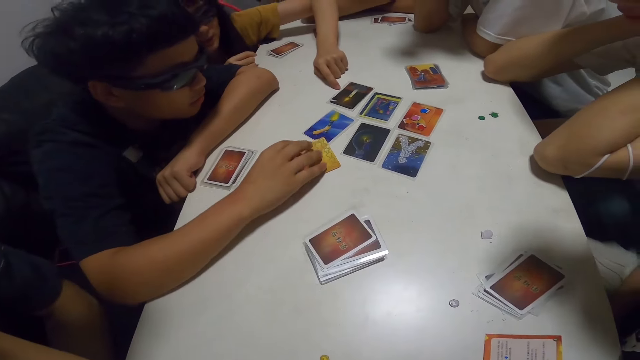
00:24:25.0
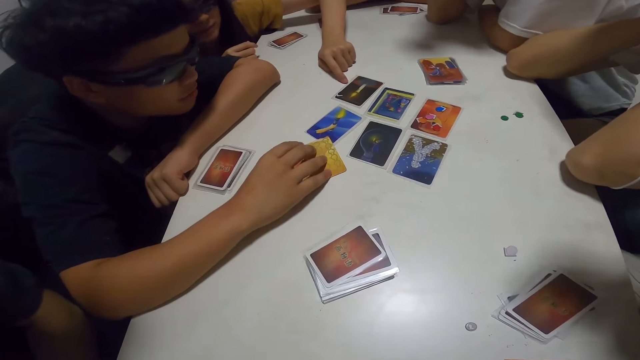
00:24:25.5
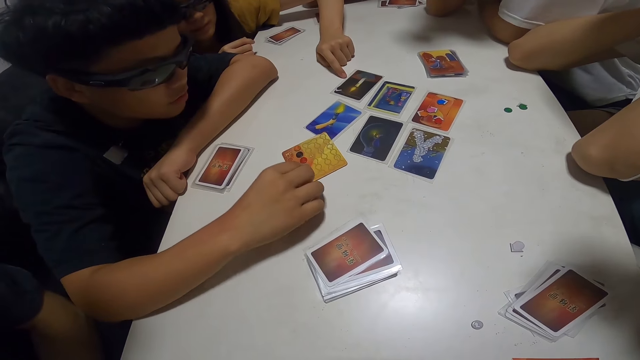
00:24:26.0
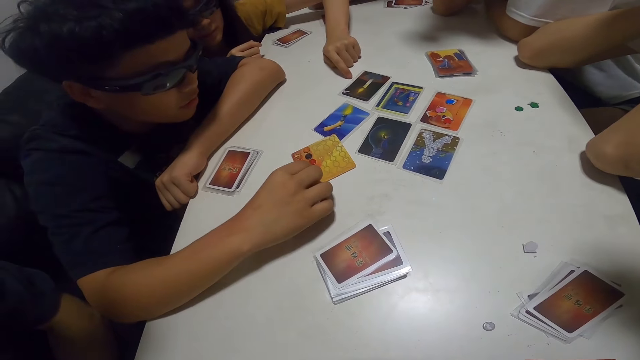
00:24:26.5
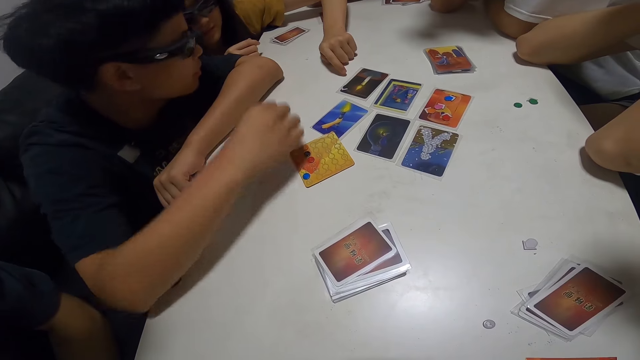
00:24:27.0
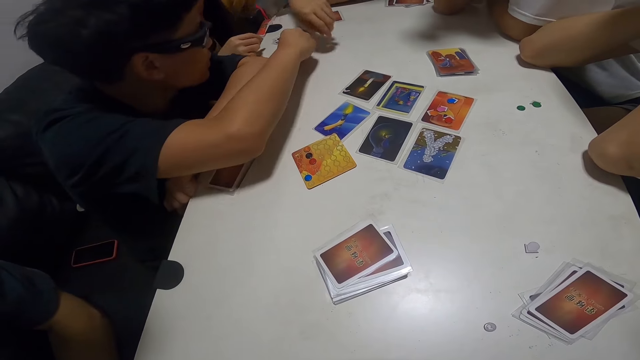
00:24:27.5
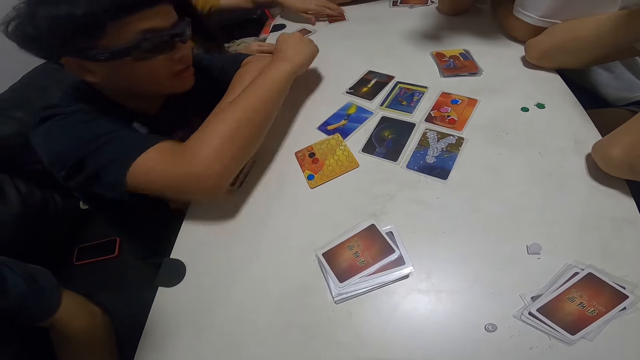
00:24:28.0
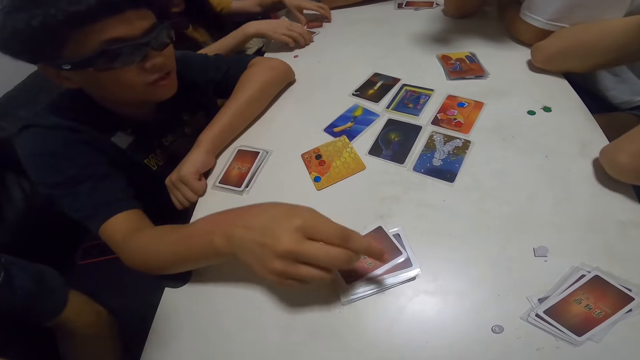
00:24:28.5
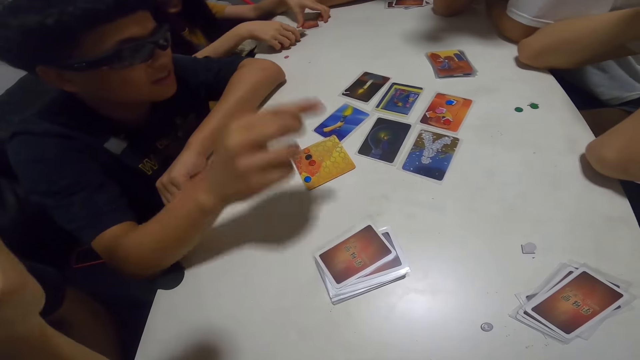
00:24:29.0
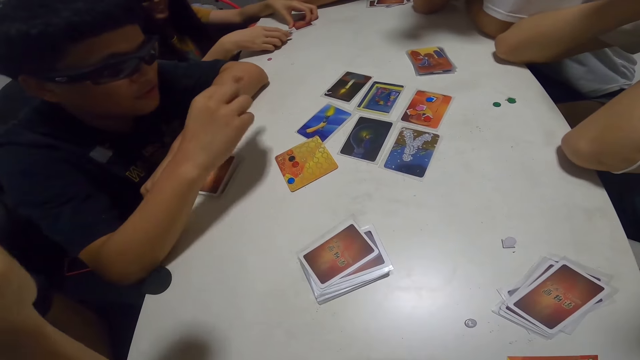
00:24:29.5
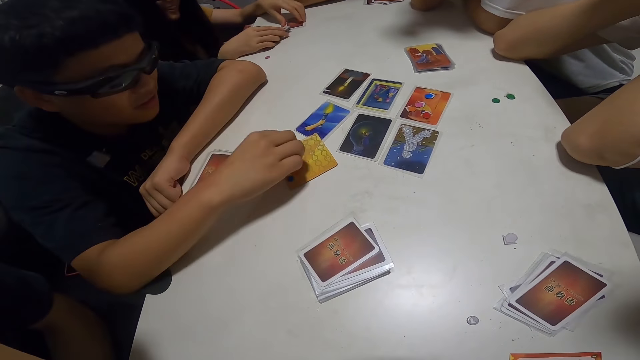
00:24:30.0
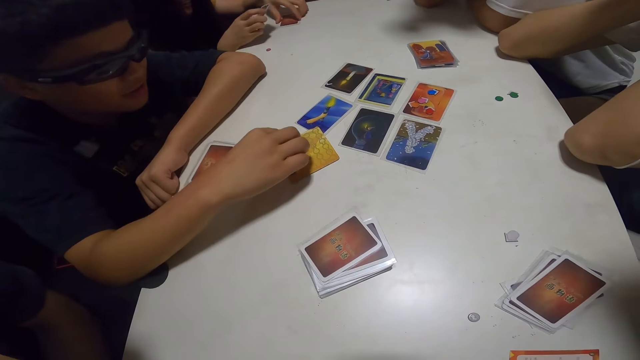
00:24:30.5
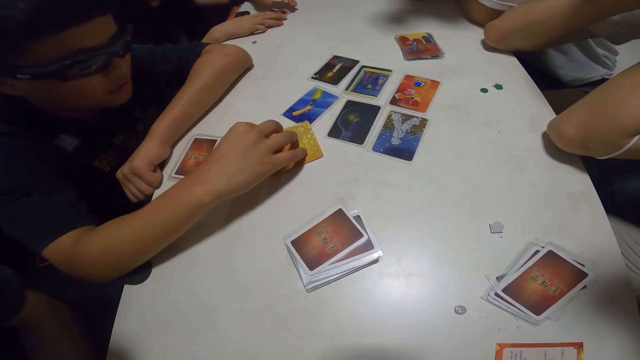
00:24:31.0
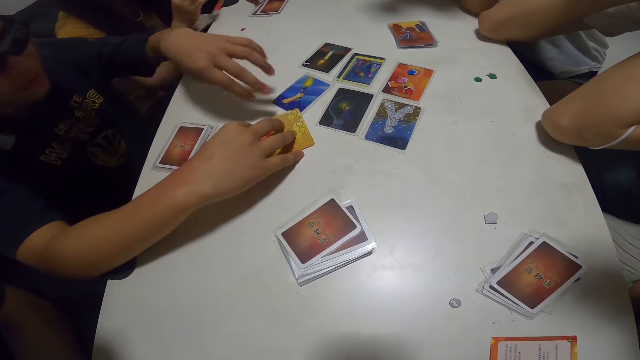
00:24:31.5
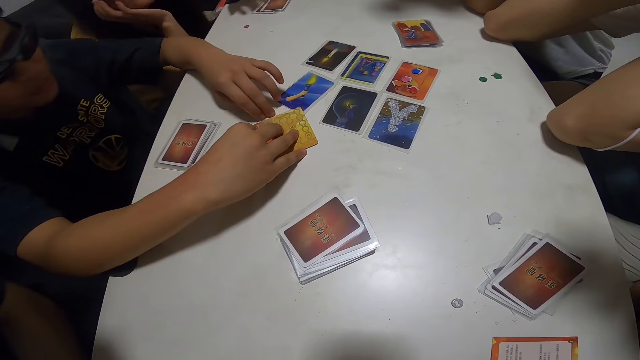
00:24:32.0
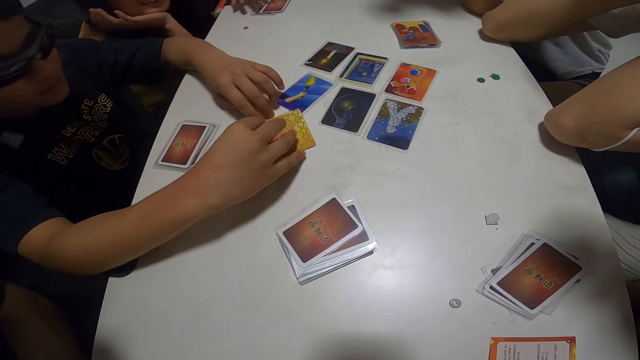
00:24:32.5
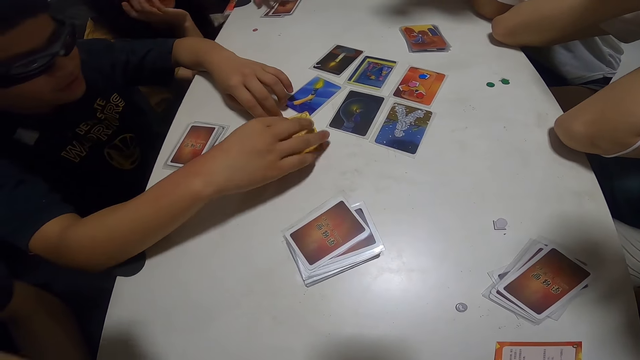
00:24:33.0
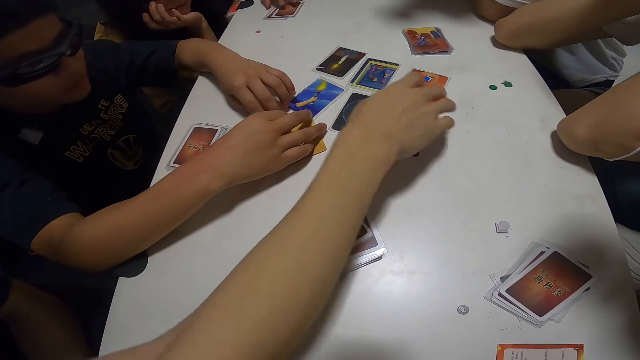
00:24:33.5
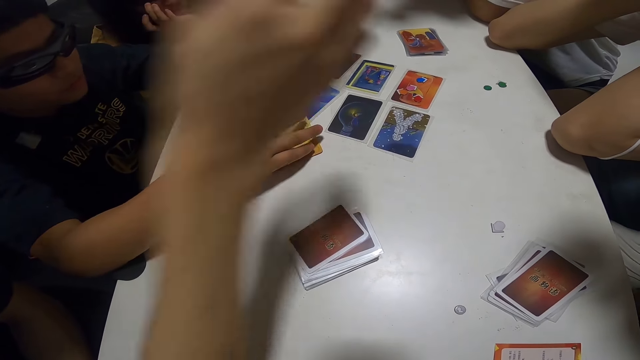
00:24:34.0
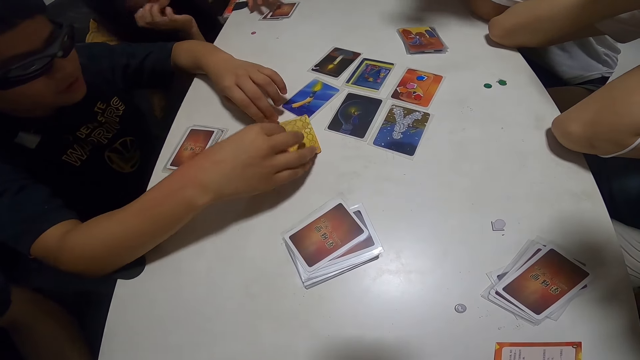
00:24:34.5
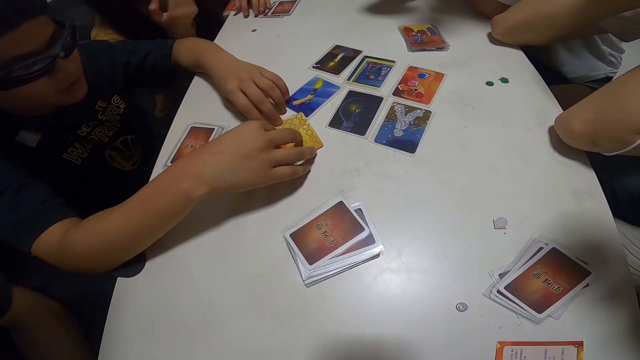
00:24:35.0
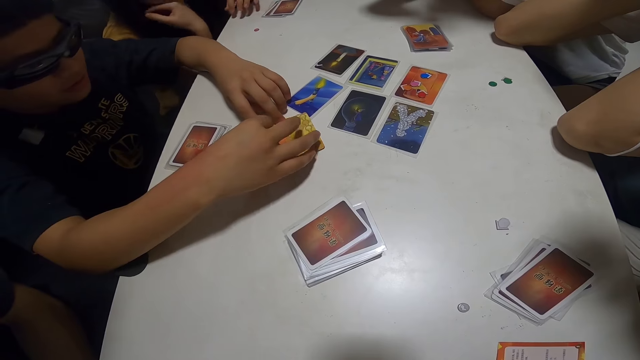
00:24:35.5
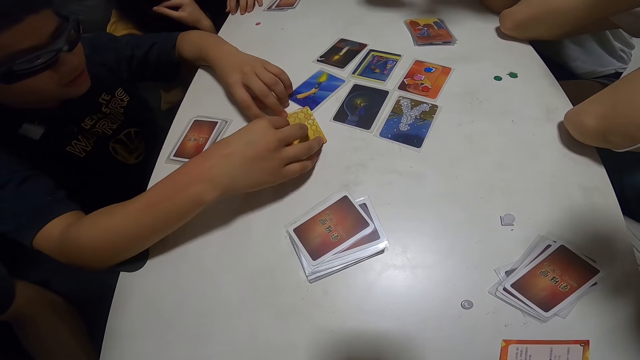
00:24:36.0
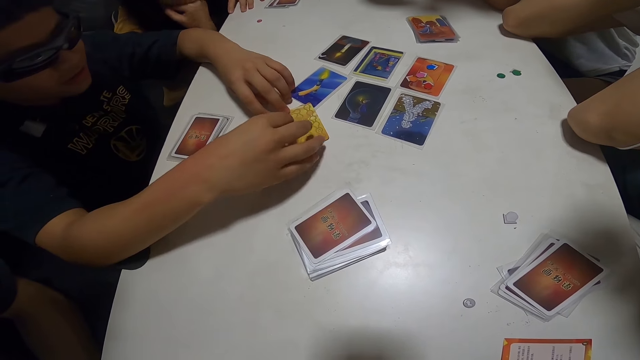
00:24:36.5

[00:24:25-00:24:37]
A woman points on a card. A man gives a chip to the woman. The man counts the chips. Another man points on a card.

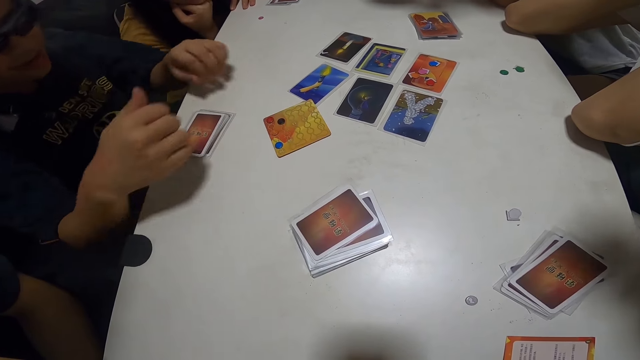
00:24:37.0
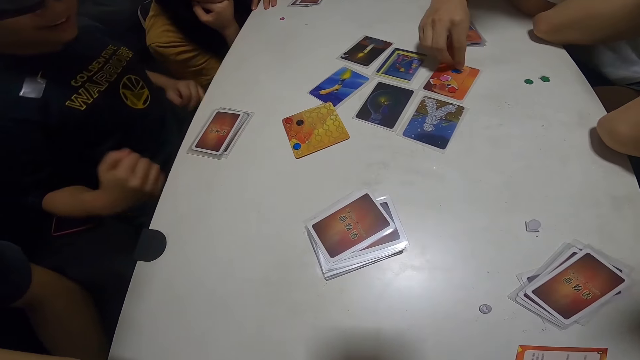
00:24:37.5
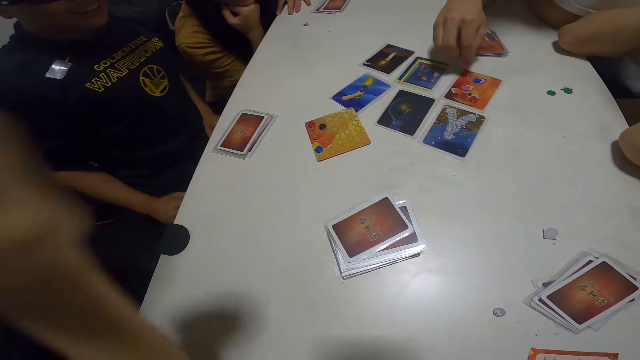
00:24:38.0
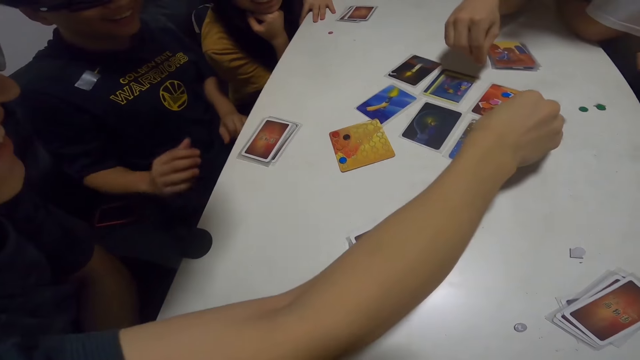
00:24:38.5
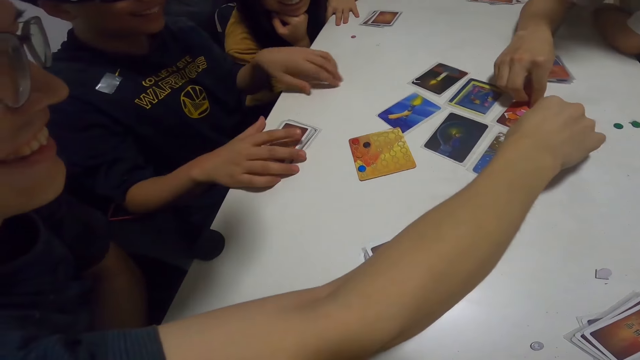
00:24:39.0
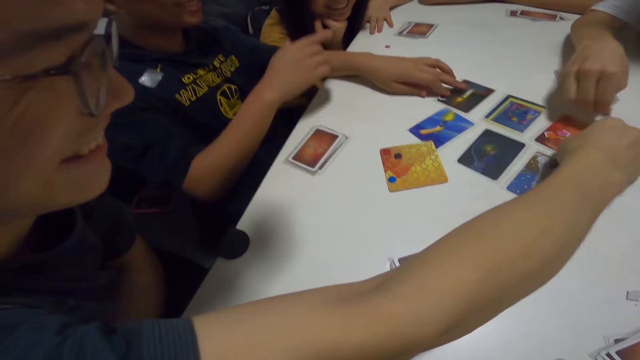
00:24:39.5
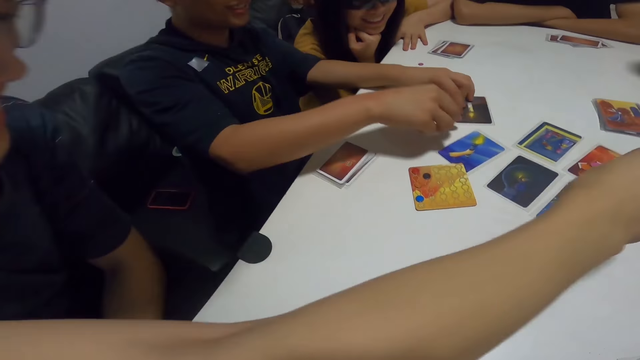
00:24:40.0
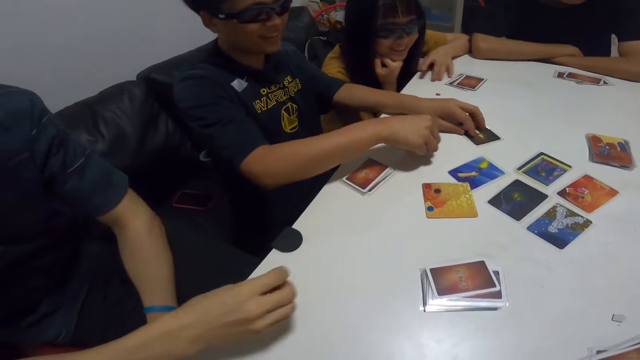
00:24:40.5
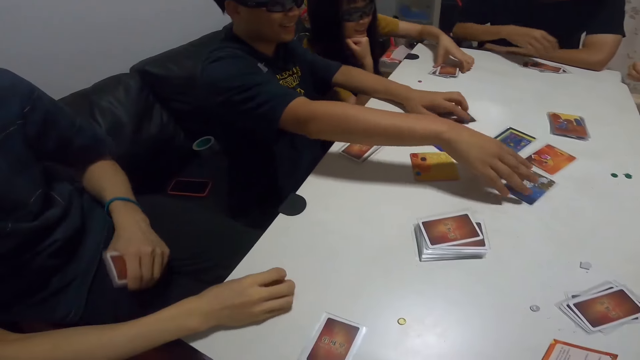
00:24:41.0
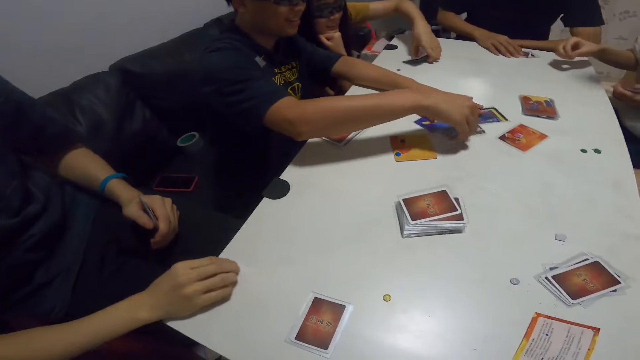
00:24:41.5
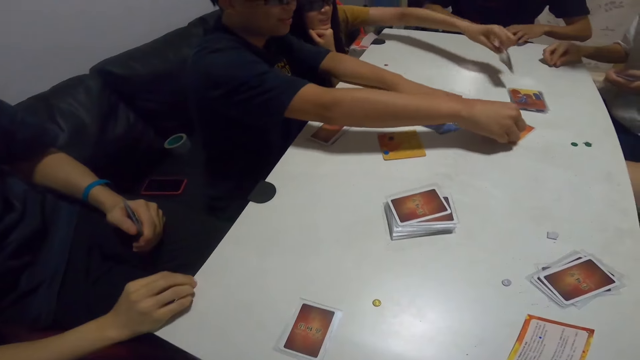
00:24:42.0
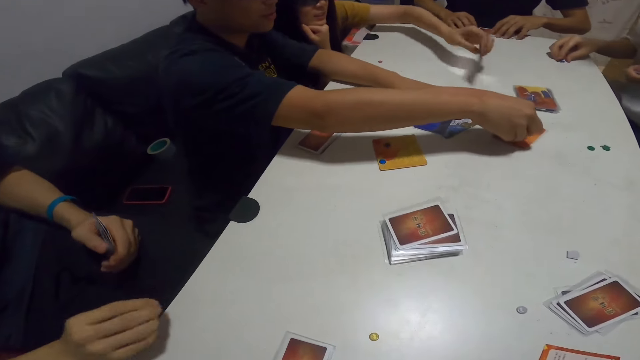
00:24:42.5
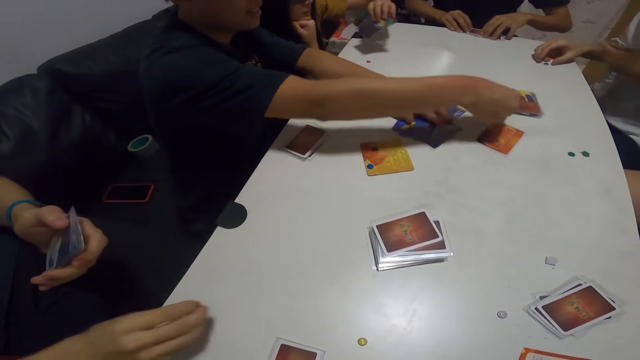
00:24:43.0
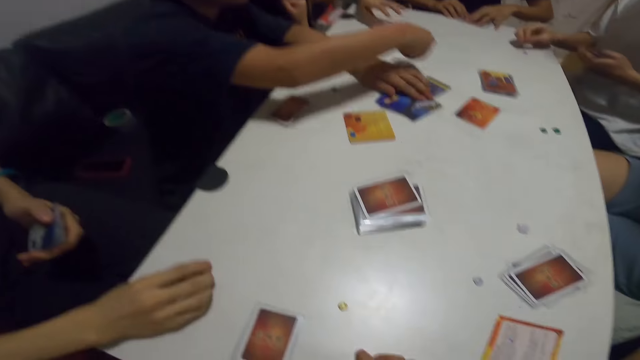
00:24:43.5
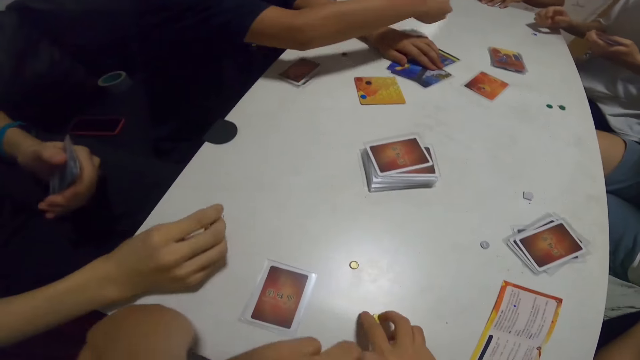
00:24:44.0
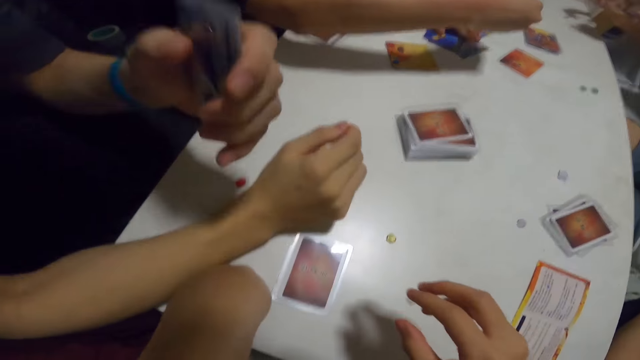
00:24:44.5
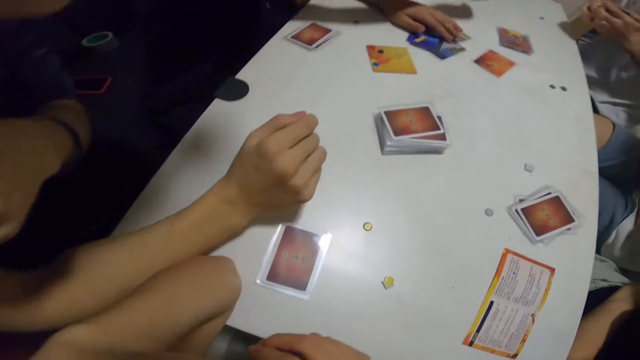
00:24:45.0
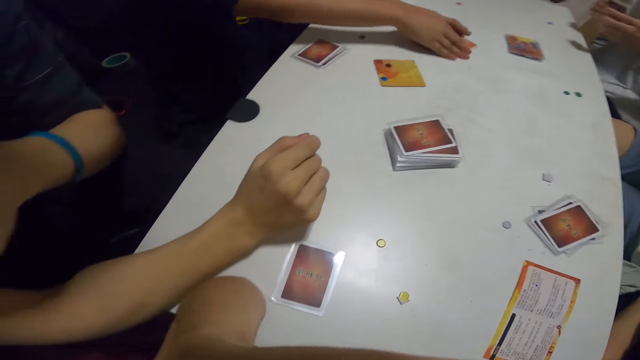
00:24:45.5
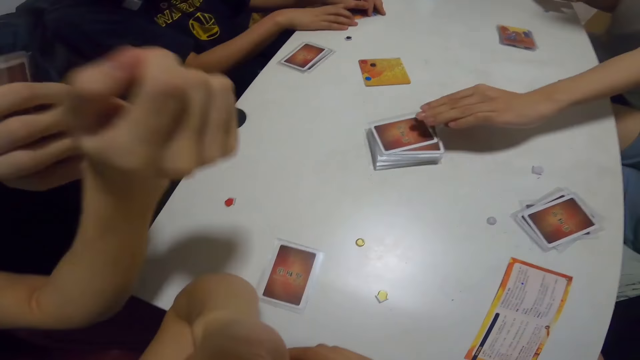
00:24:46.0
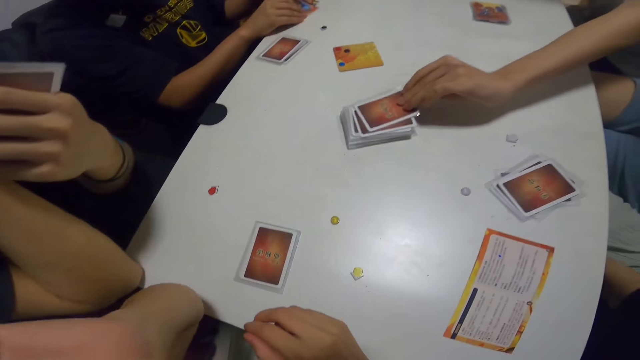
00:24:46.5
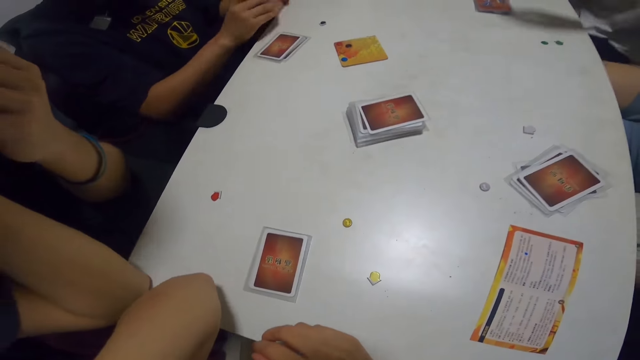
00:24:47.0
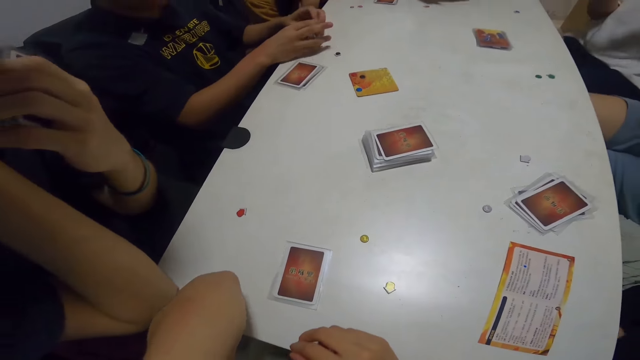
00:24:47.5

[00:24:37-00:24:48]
A man picks up a chip. Another man picks up the cards.
